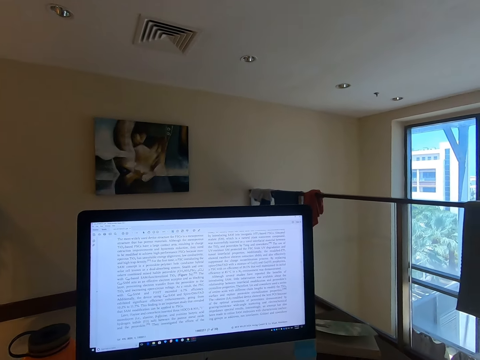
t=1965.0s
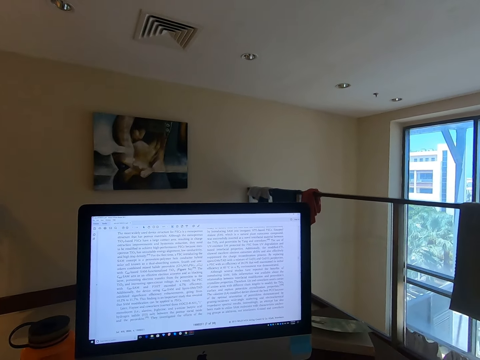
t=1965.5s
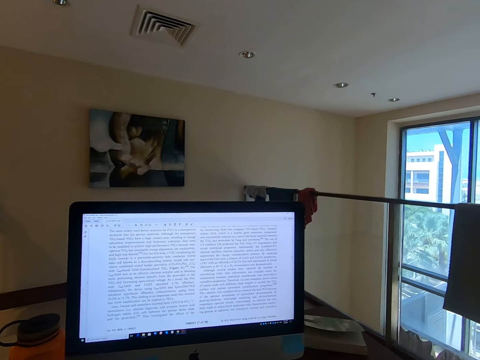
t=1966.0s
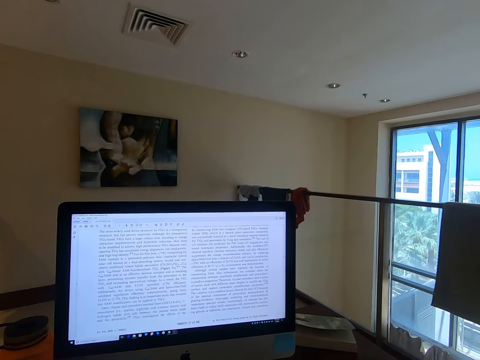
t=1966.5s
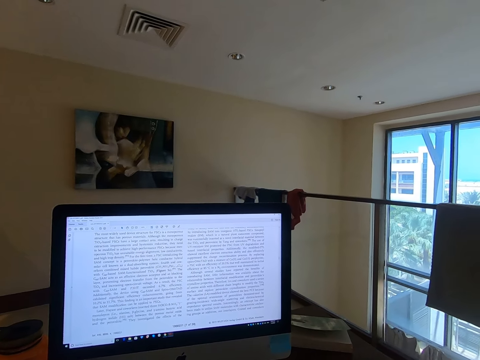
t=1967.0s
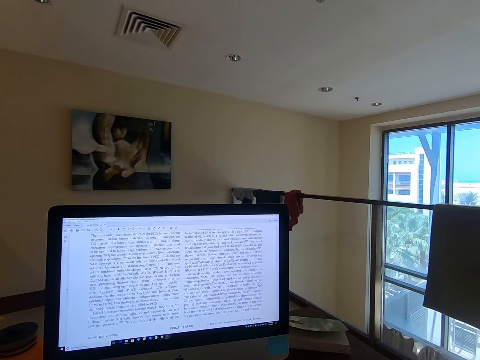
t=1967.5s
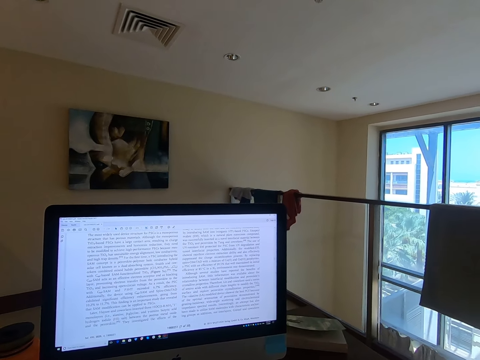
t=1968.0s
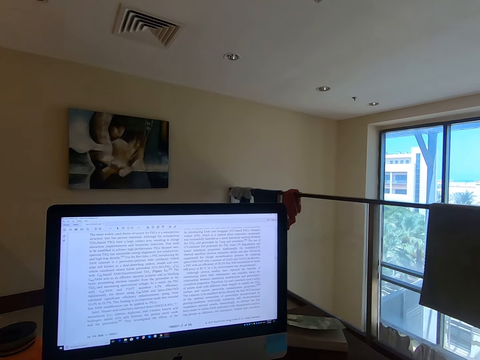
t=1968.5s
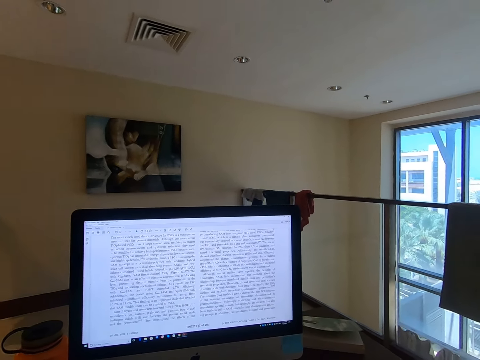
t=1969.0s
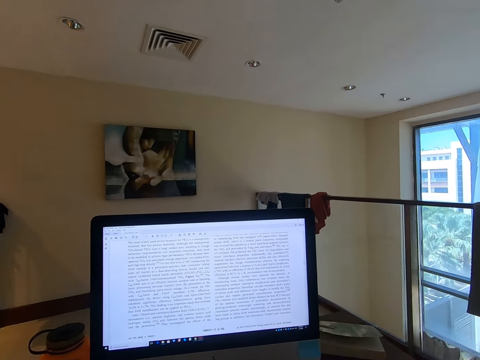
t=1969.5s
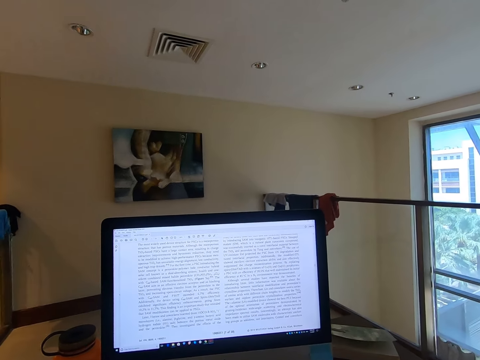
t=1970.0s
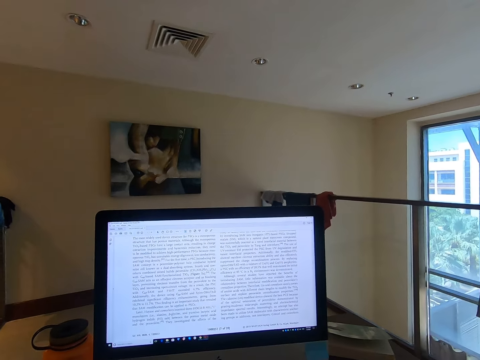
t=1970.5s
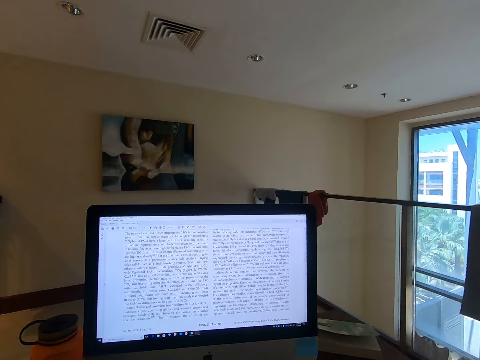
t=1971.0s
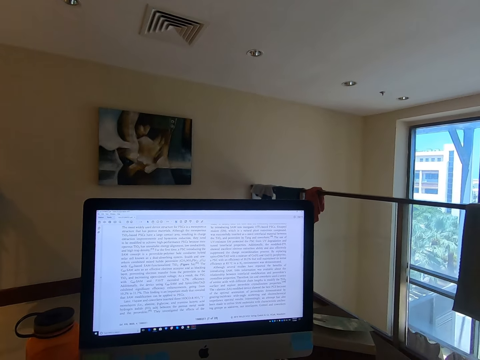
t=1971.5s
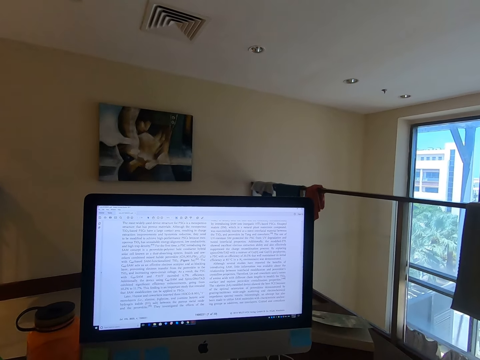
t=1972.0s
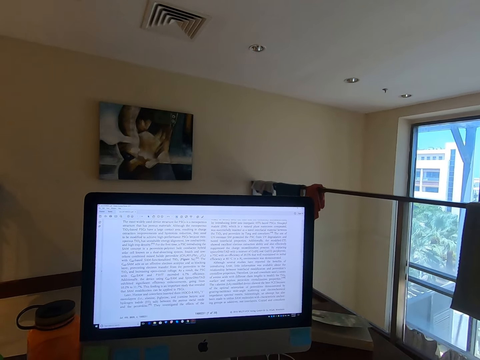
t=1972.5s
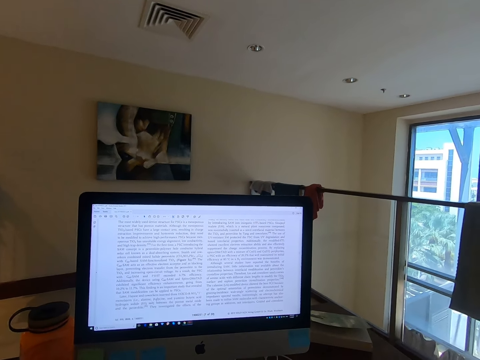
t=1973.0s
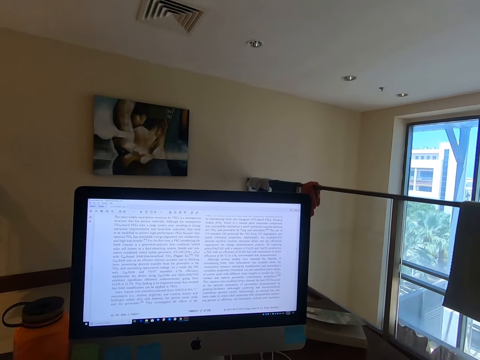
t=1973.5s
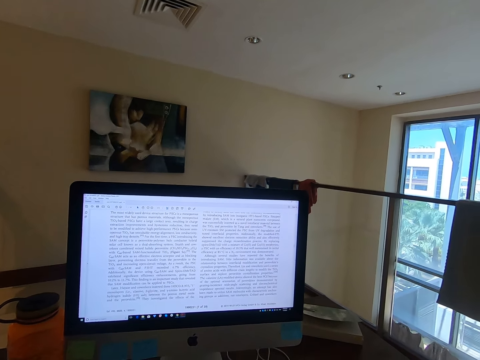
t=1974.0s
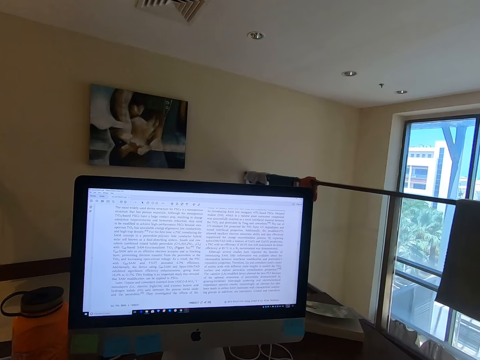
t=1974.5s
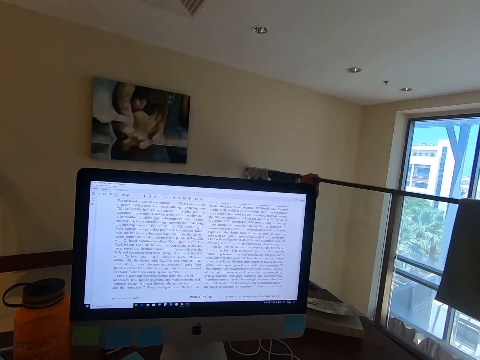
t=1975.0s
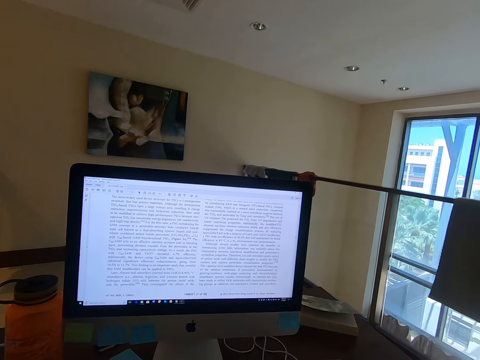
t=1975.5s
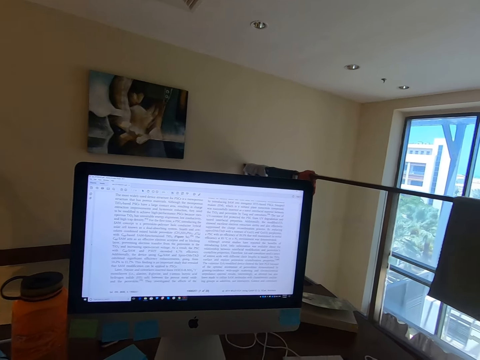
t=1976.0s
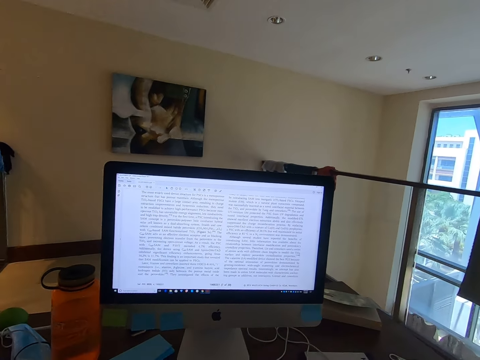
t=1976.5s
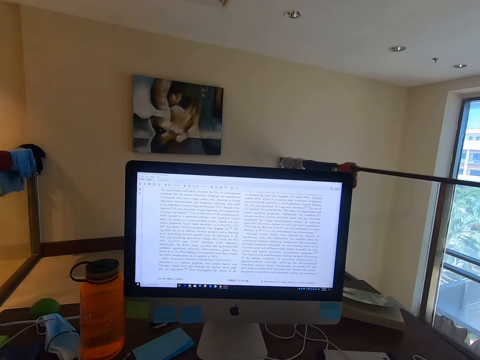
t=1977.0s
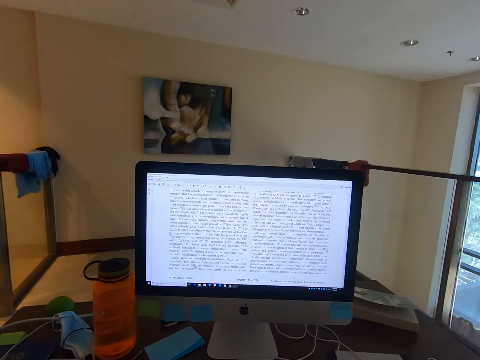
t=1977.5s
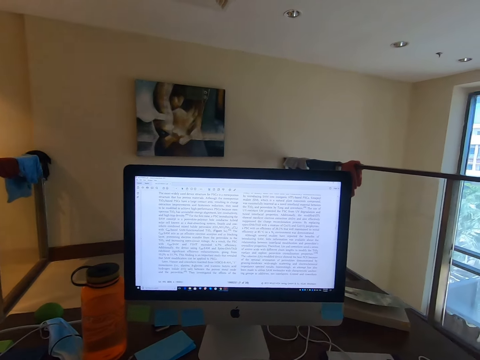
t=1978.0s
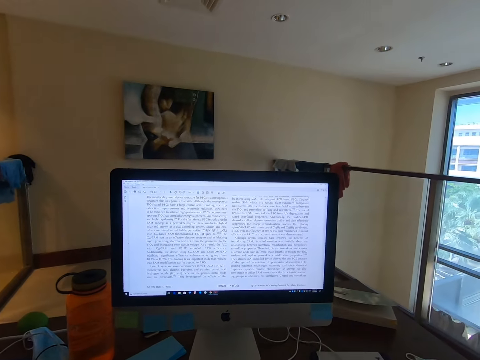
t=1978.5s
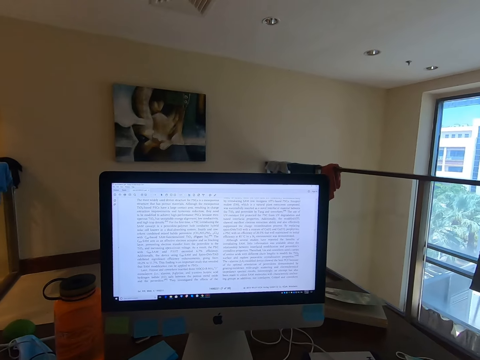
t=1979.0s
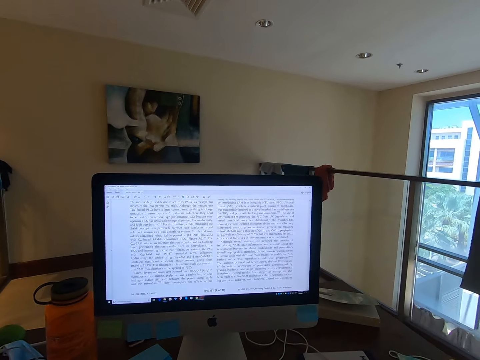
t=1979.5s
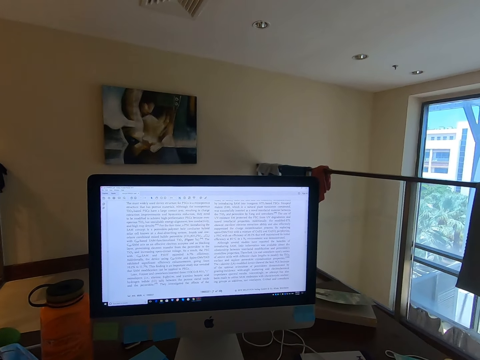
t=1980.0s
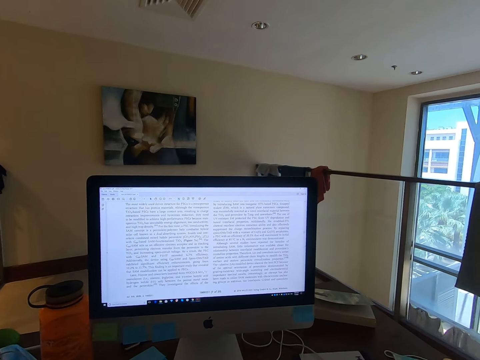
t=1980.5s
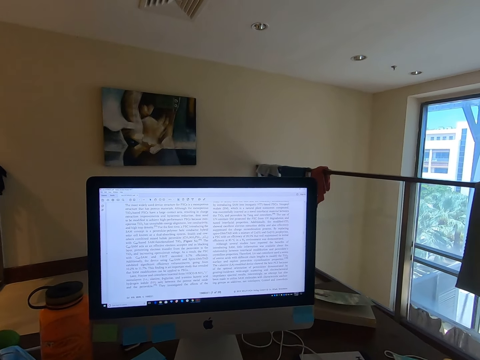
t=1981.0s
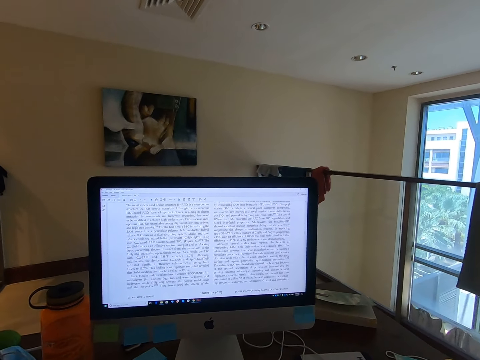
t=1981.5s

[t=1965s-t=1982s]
The camera wearer stares at the monitor.

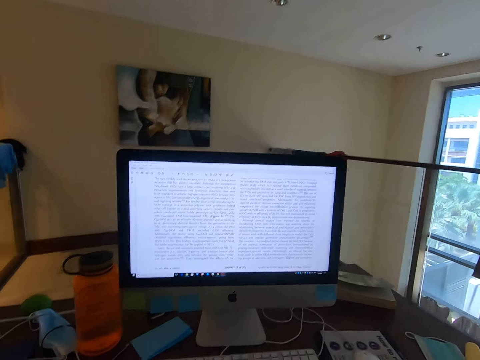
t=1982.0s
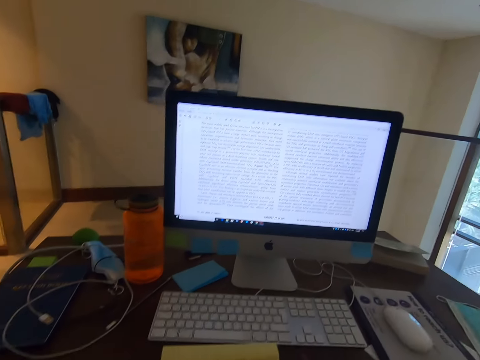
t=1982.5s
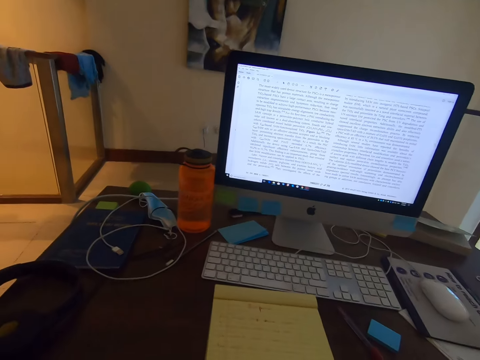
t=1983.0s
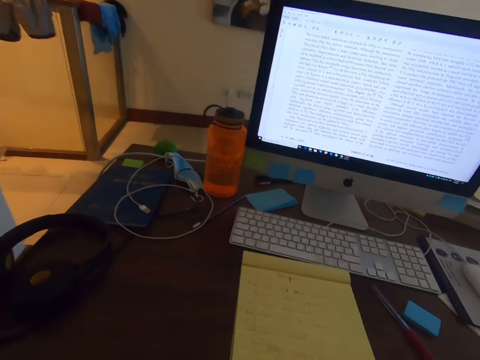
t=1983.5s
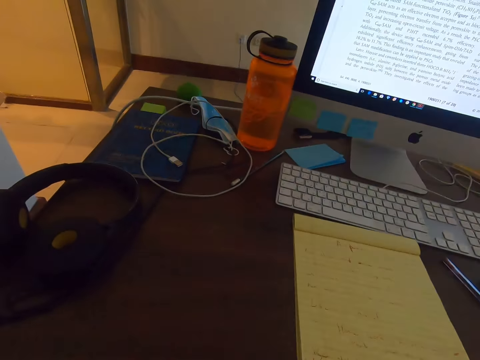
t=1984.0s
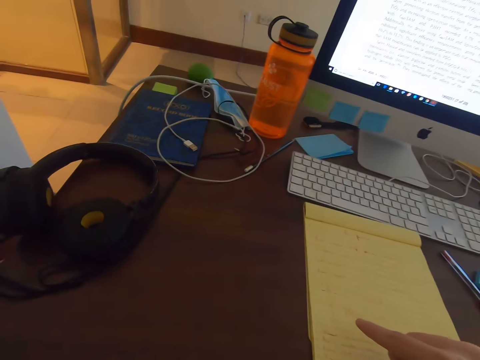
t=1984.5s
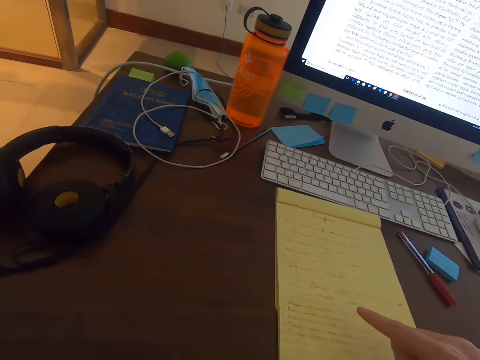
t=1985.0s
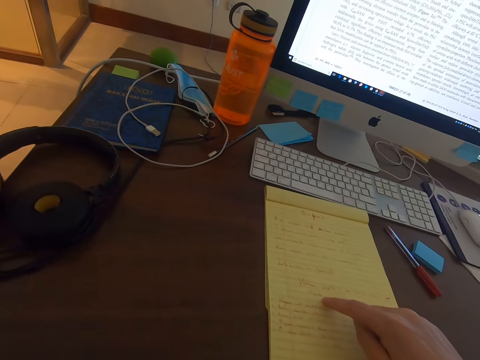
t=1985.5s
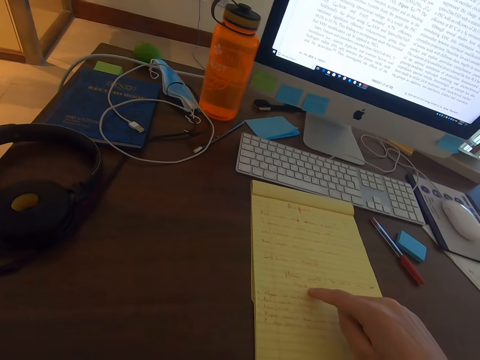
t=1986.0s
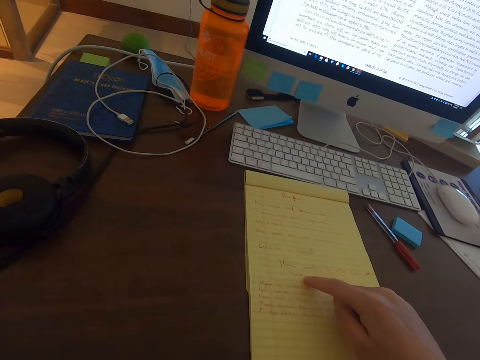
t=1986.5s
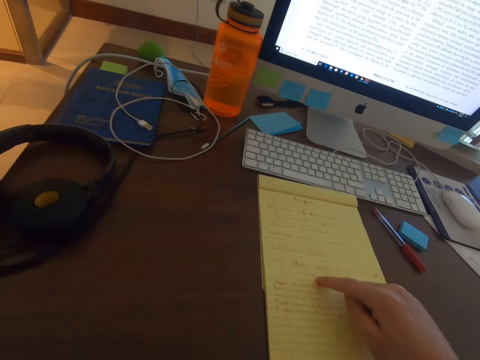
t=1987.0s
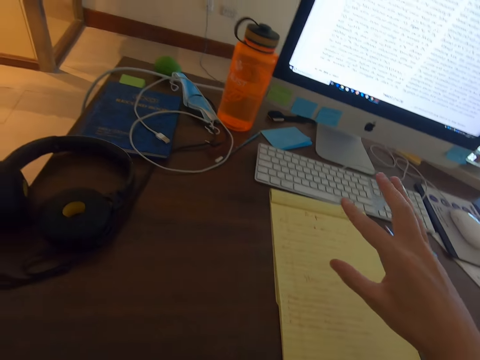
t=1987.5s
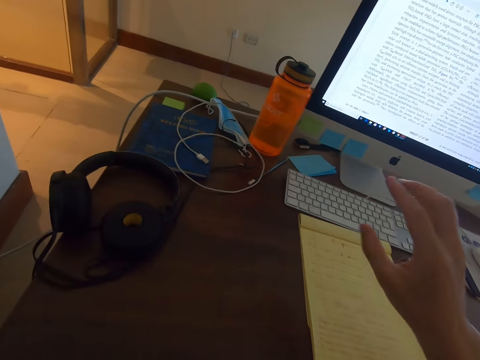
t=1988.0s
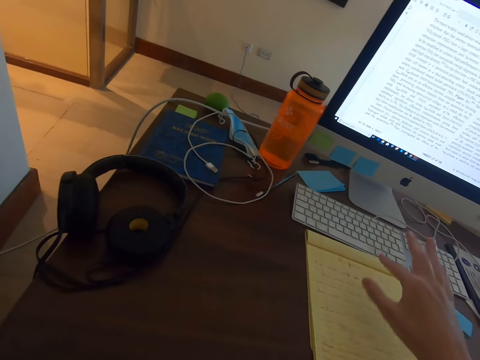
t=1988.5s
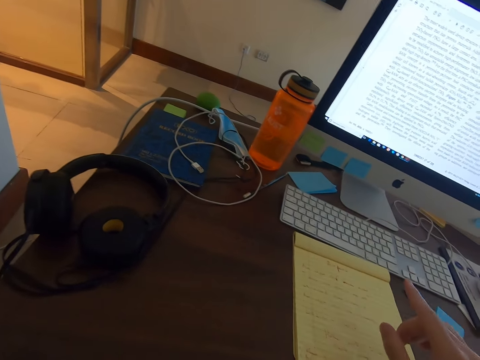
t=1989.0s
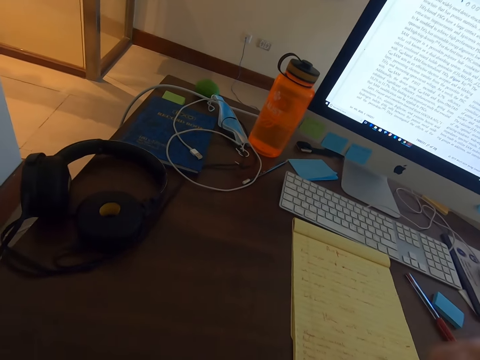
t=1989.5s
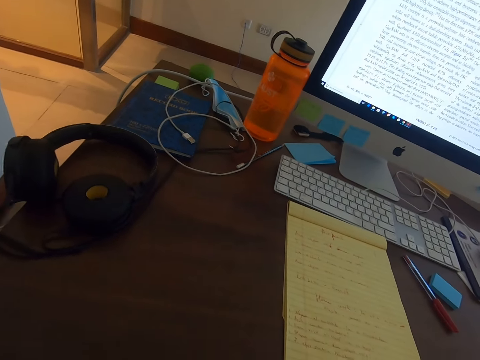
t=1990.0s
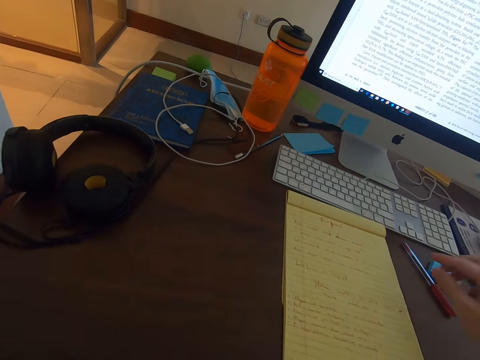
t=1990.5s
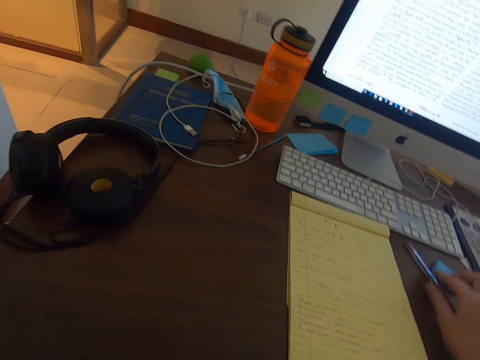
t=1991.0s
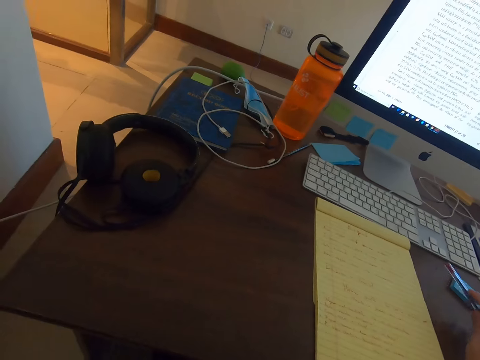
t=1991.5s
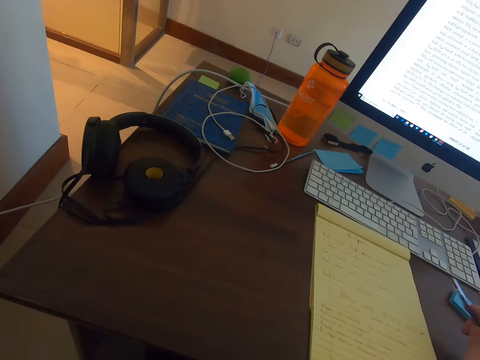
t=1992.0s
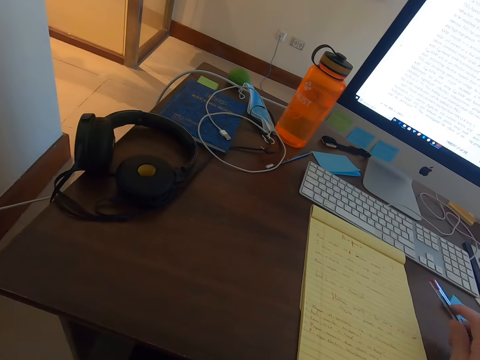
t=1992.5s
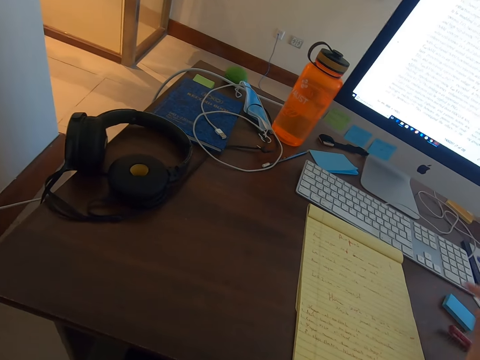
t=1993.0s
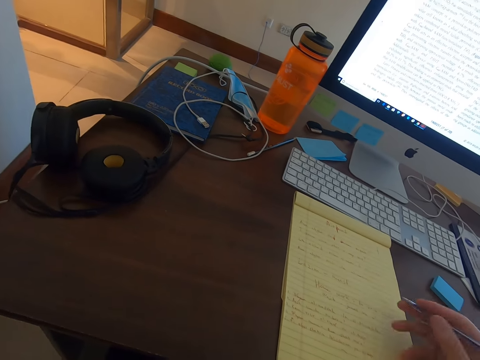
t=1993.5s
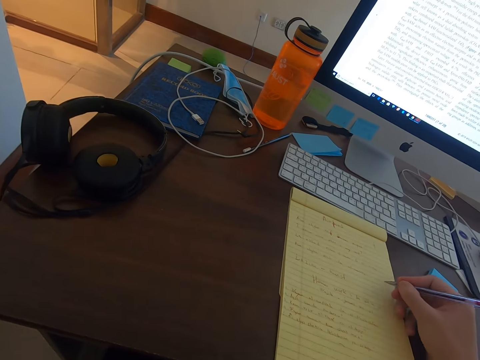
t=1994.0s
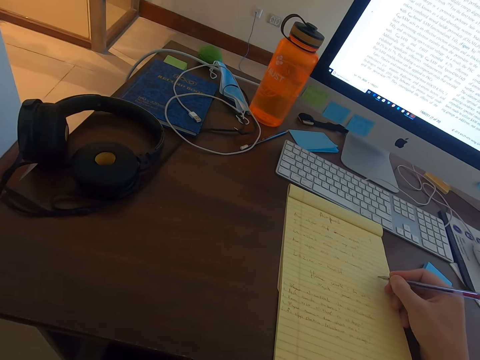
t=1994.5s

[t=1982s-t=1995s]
The camera wearer talks on the phone with a person. They point at the notes on the notebook. They pick up the pen. They talk on the phone with the person. They throw the pen's lid on the table. They talk on the phone with the person. They drop the pen.
